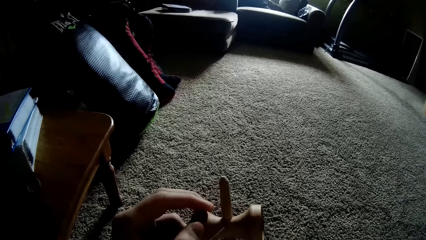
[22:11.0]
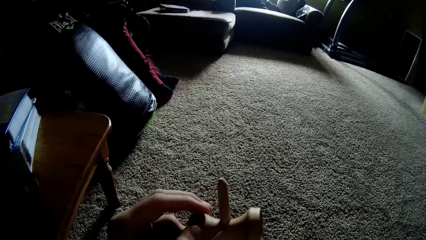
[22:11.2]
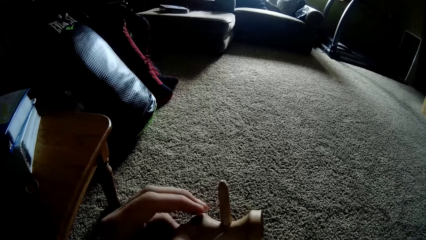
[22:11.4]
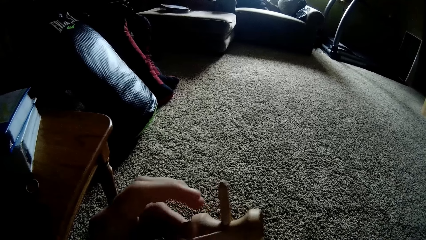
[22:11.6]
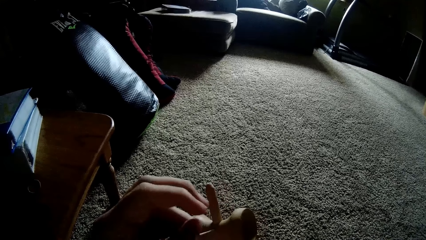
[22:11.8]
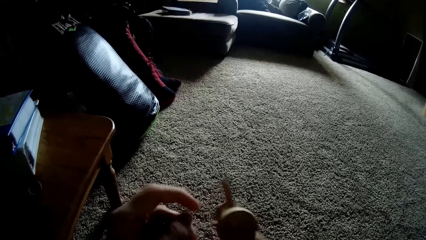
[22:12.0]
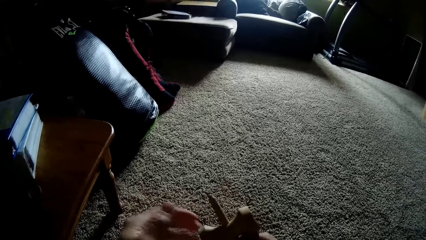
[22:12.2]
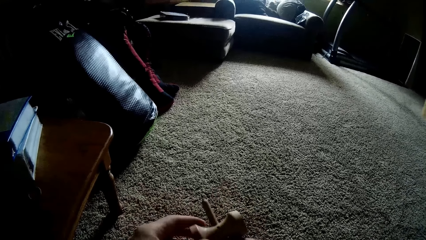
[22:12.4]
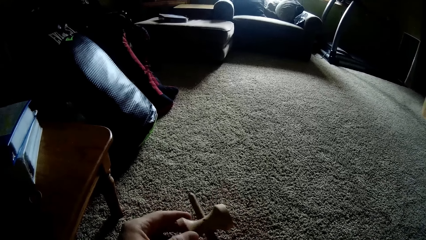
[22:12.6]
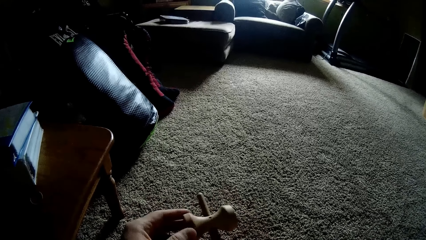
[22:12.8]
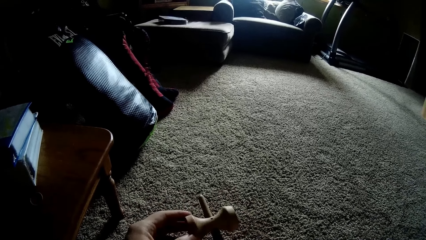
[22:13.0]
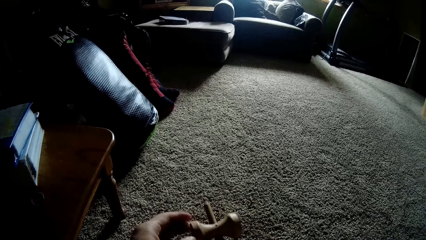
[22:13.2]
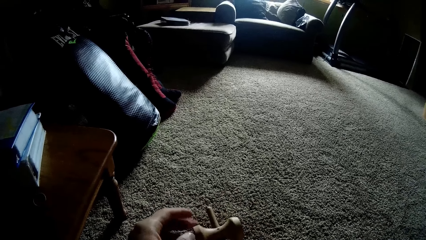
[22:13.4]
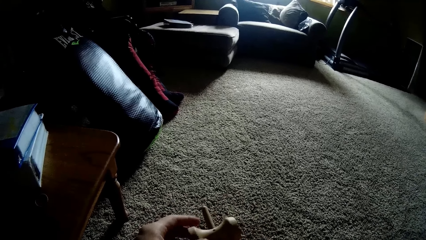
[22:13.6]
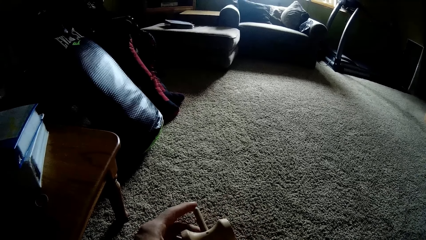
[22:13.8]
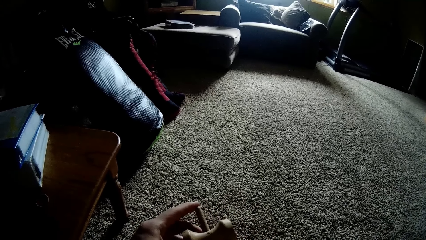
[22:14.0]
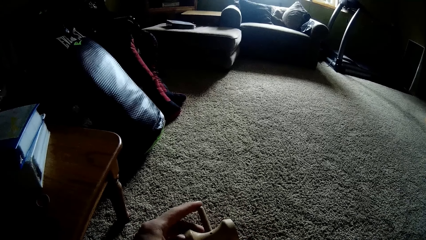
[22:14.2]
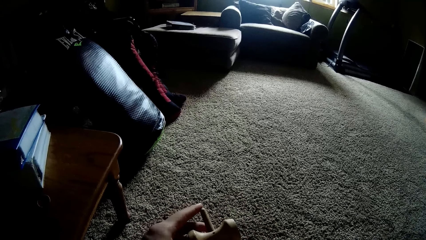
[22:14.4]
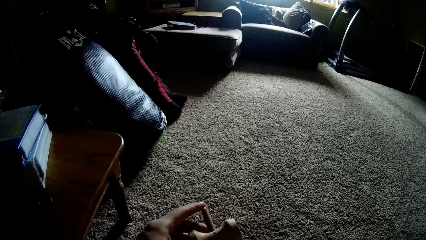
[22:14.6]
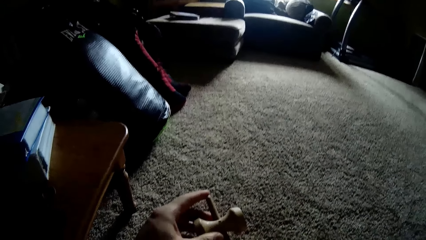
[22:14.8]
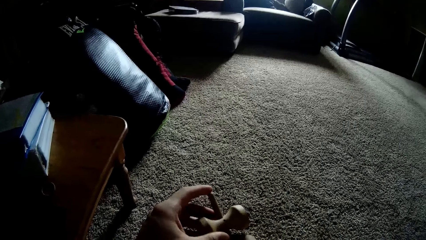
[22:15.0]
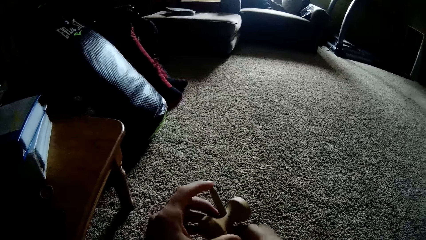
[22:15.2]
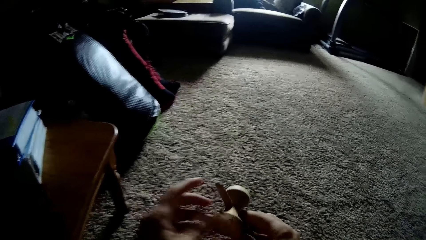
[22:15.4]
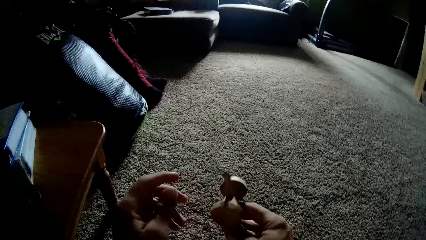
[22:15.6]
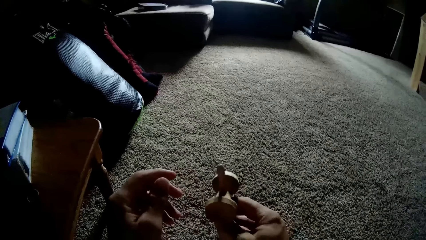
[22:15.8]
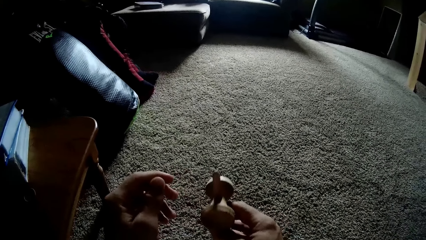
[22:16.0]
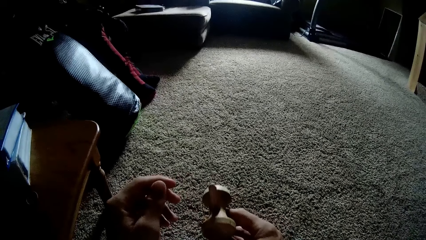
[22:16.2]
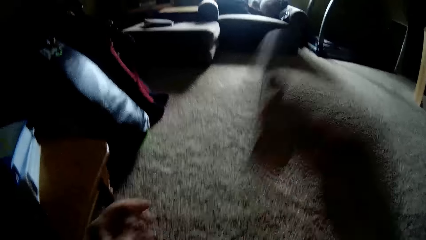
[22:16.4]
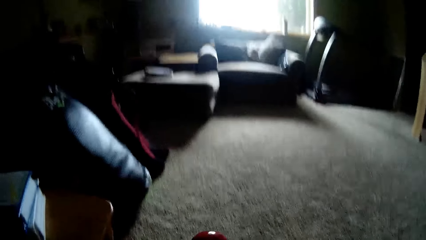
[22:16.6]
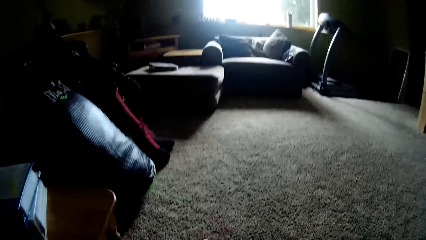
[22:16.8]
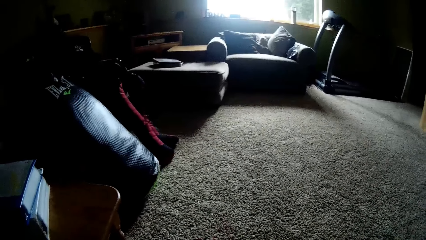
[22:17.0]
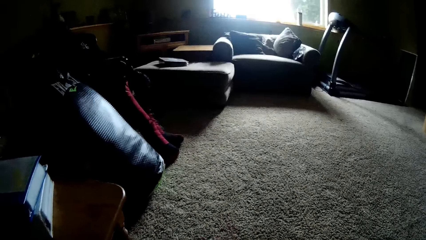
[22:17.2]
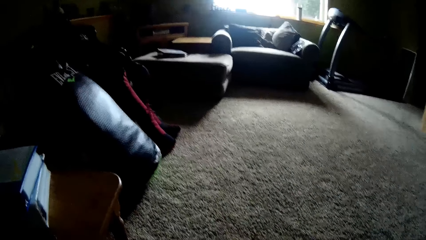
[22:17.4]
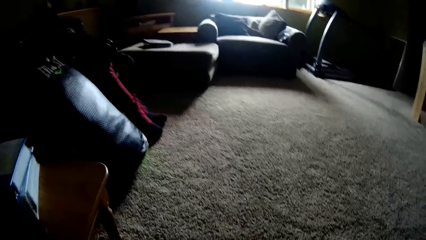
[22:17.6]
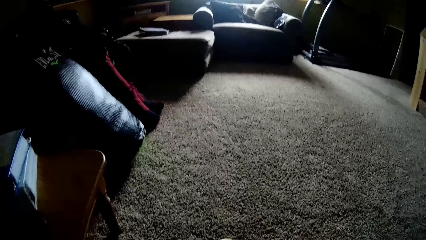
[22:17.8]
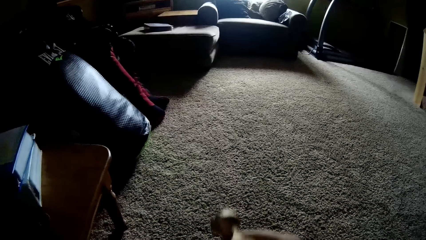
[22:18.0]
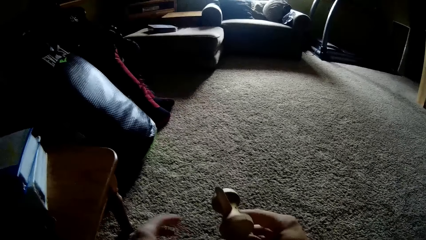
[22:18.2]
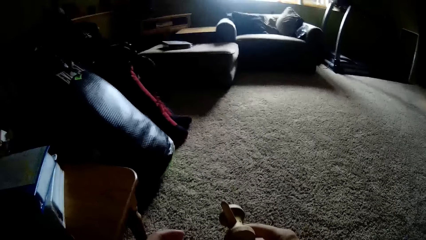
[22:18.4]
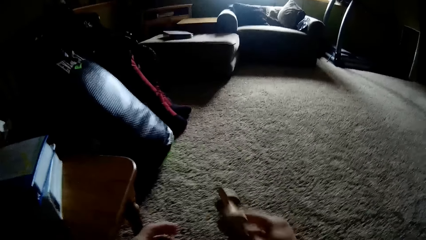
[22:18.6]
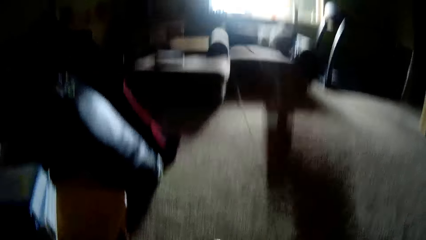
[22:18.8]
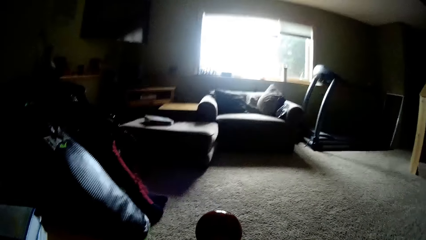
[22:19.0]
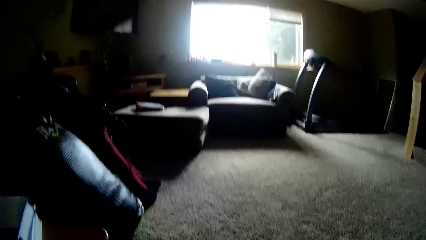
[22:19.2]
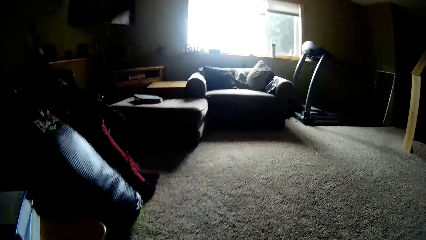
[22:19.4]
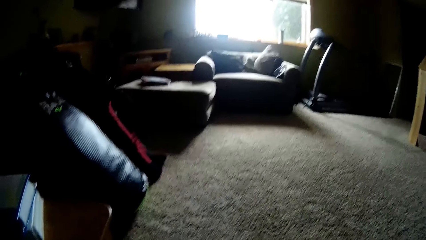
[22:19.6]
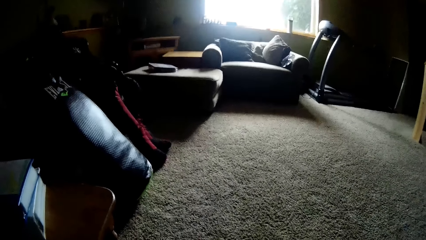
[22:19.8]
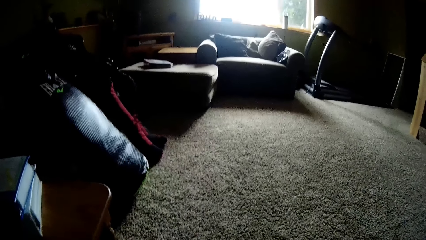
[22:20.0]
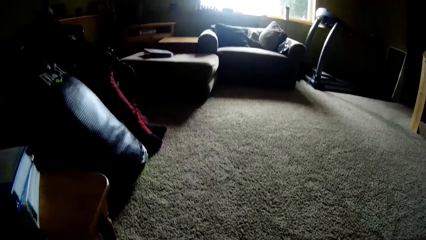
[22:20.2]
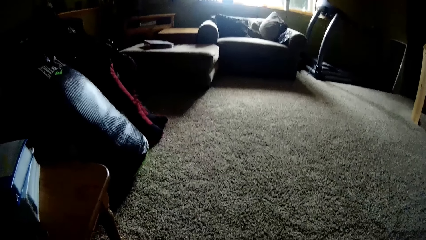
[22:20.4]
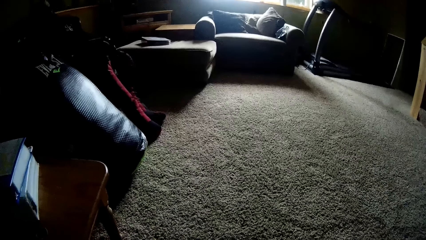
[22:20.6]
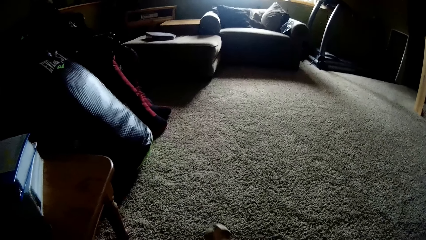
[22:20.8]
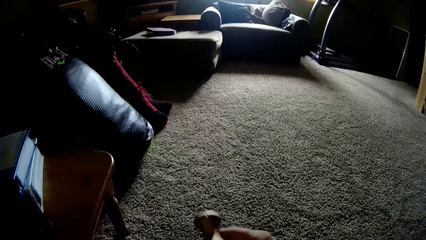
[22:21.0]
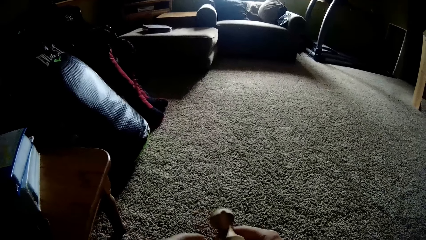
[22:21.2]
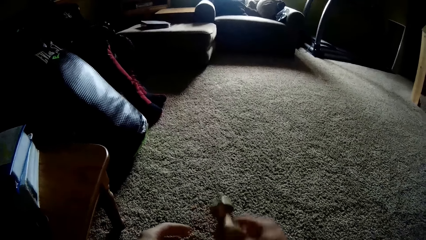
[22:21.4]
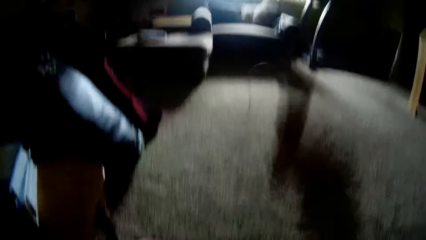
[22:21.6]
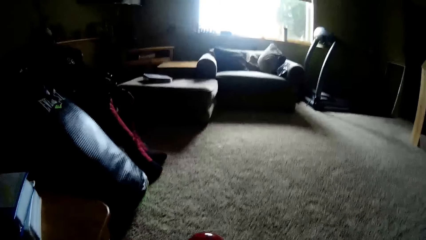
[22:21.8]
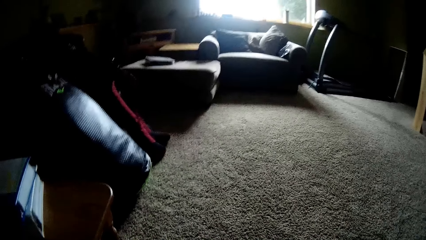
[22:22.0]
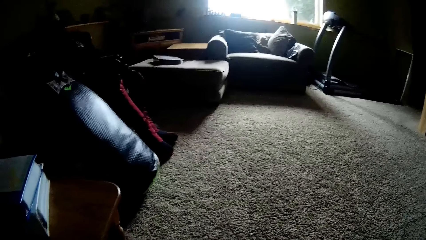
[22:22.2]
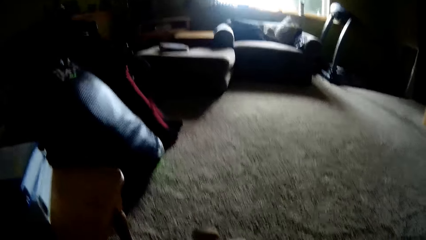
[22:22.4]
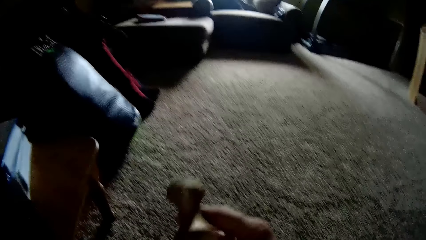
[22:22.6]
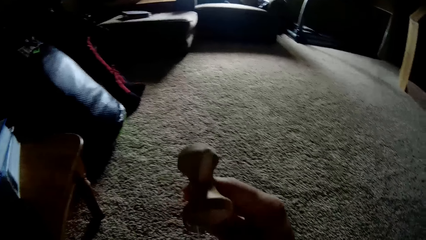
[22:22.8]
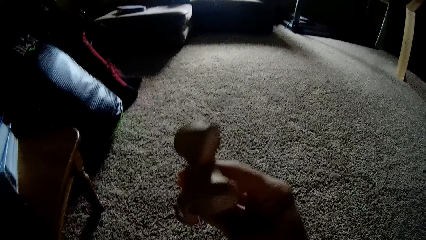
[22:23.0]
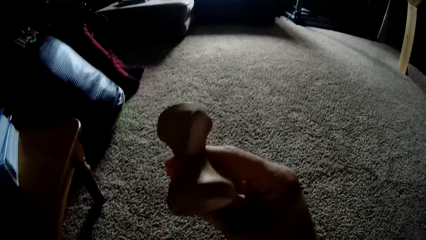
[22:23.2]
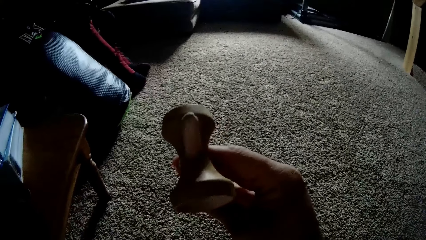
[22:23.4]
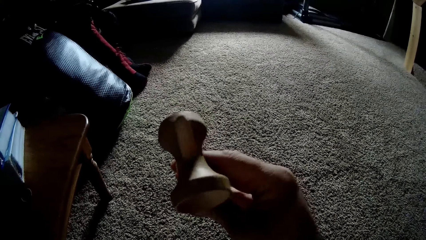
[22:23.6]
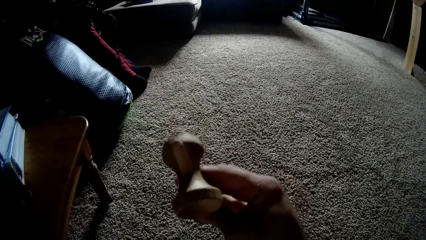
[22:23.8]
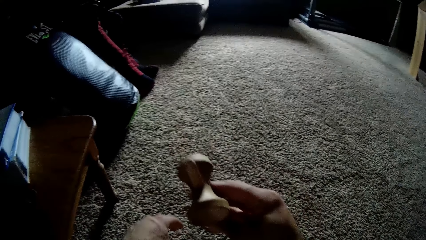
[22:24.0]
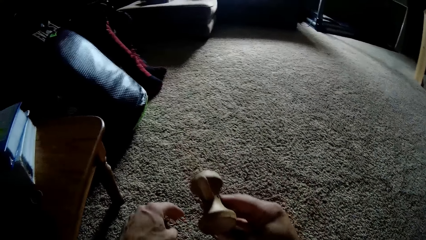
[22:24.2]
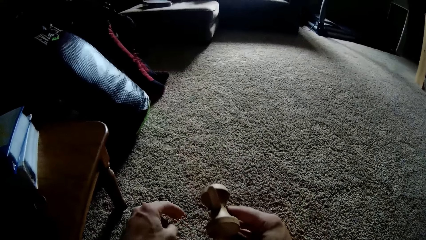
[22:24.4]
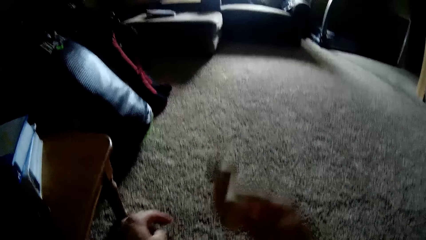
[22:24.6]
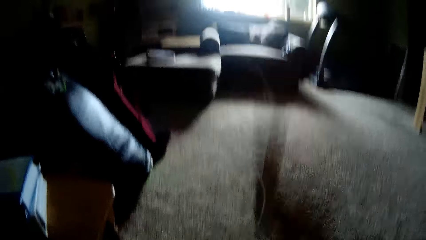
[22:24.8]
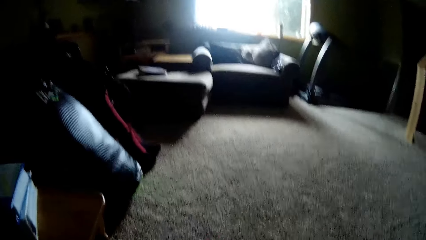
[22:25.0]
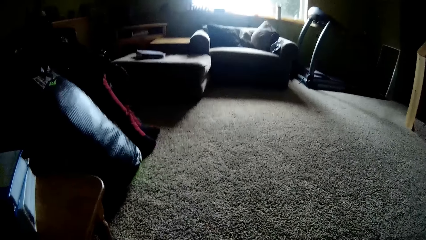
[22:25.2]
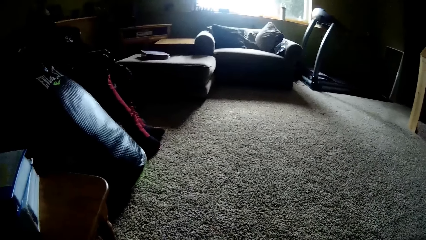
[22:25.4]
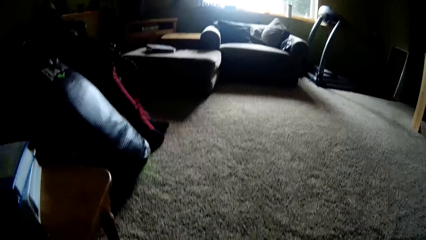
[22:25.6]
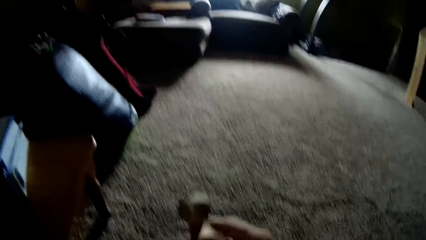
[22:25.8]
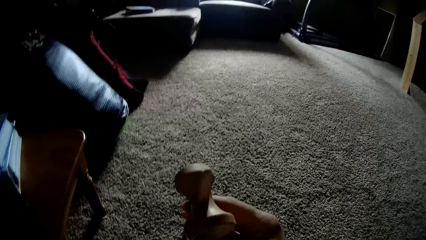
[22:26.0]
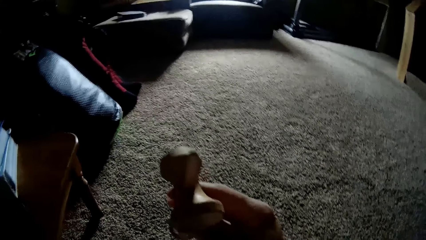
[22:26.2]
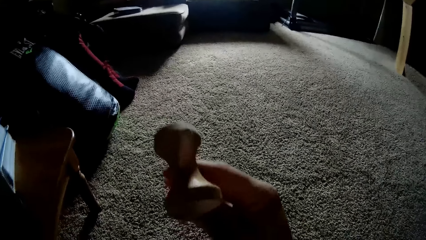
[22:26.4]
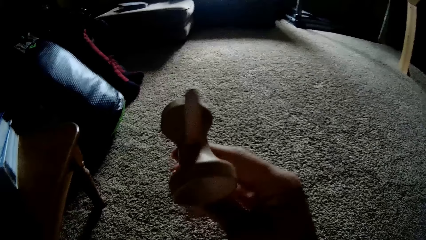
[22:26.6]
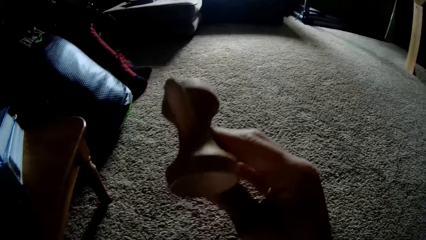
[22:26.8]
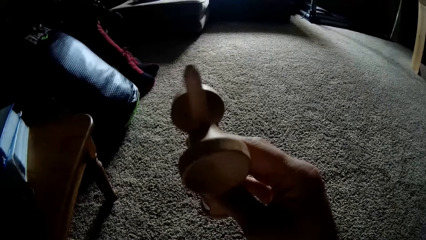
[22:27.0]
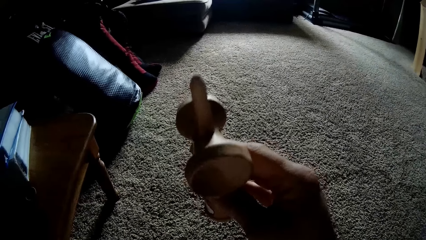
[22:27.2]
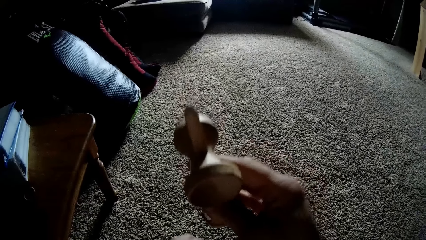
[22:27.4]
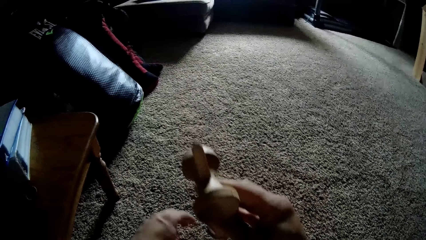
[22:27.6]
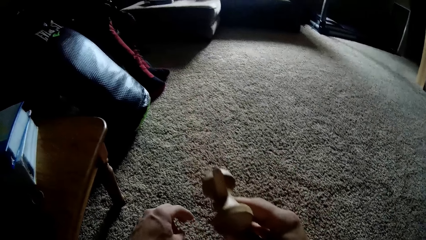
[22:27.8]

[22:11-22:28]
The camera wearer stares at the kendama toy. They pass the wooden tool to the right hand. They play with the kendama toy. They toss the ball with the wooden tool with the right hand. They toss the ball with the wooden tool with the right hand again.
